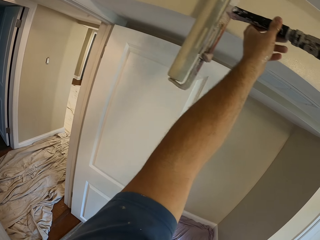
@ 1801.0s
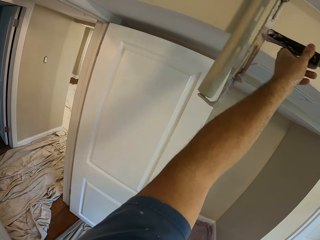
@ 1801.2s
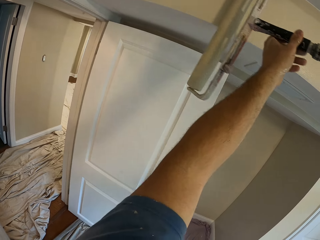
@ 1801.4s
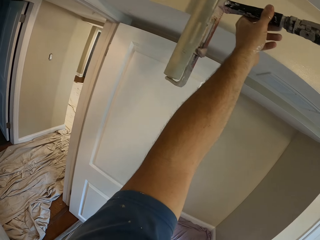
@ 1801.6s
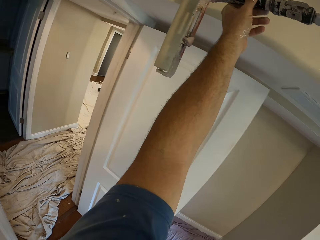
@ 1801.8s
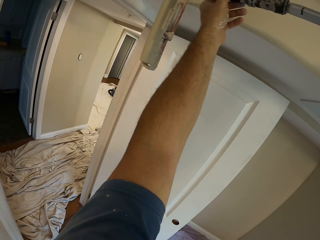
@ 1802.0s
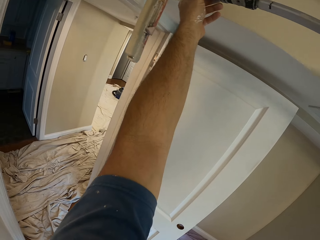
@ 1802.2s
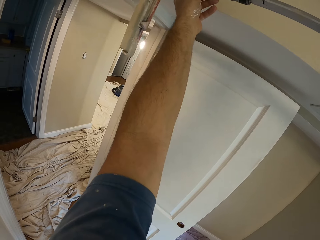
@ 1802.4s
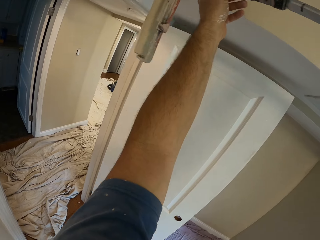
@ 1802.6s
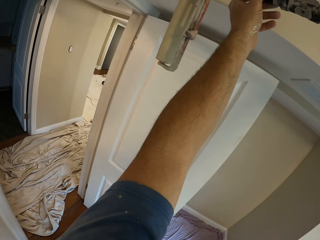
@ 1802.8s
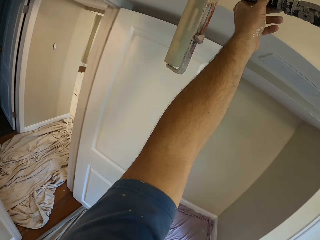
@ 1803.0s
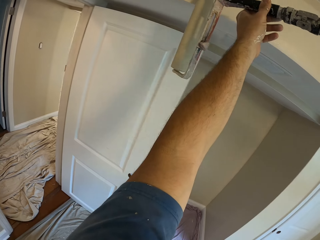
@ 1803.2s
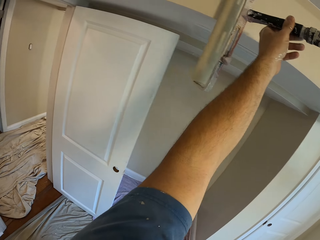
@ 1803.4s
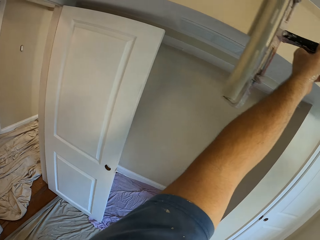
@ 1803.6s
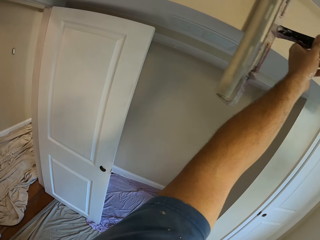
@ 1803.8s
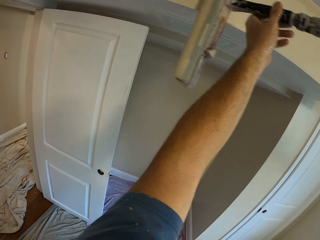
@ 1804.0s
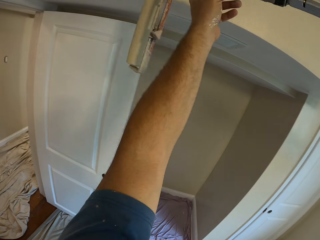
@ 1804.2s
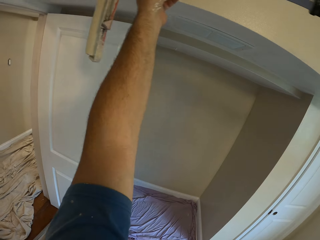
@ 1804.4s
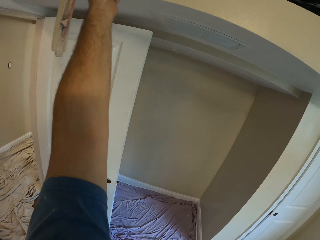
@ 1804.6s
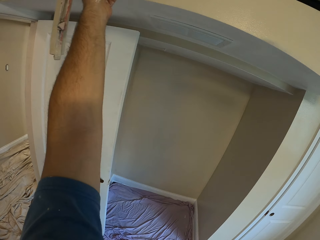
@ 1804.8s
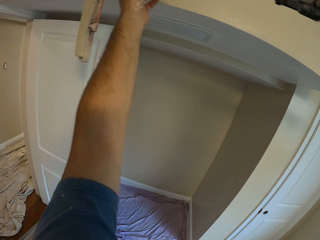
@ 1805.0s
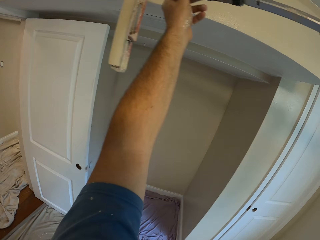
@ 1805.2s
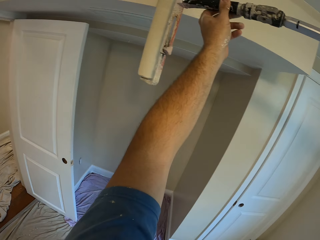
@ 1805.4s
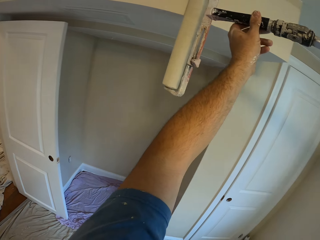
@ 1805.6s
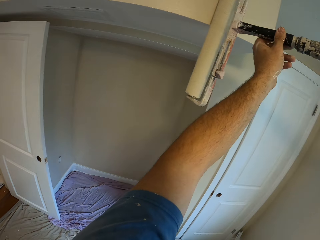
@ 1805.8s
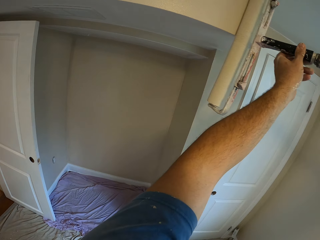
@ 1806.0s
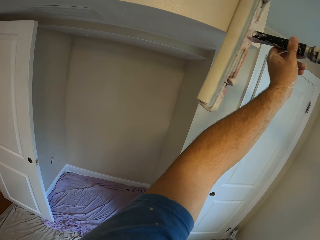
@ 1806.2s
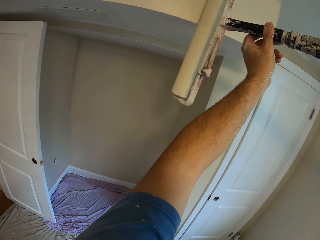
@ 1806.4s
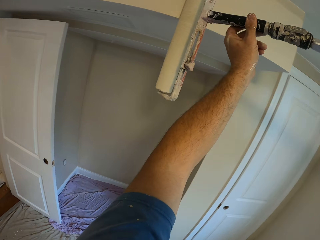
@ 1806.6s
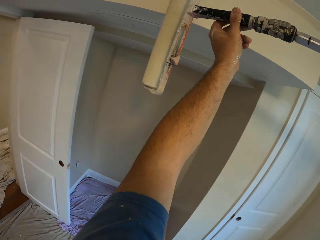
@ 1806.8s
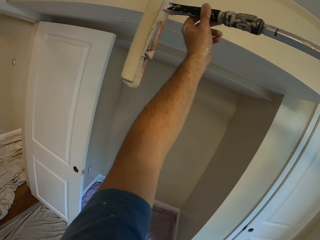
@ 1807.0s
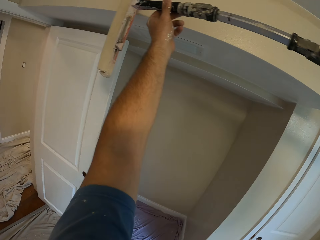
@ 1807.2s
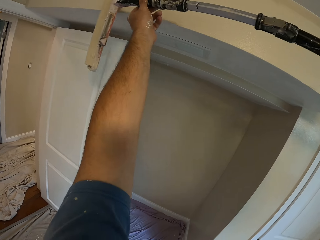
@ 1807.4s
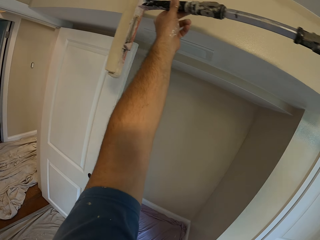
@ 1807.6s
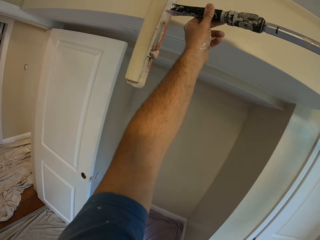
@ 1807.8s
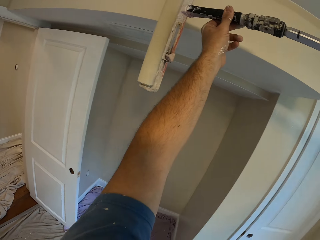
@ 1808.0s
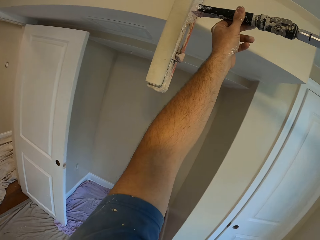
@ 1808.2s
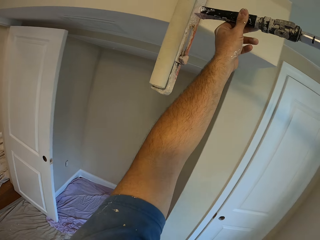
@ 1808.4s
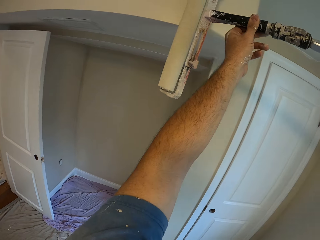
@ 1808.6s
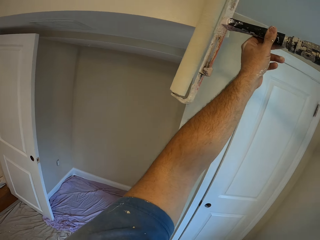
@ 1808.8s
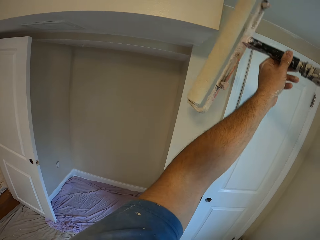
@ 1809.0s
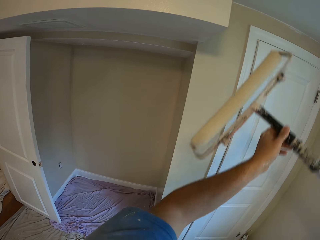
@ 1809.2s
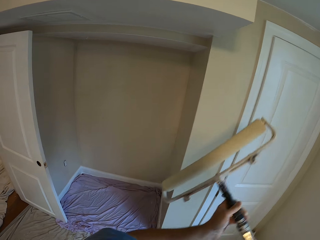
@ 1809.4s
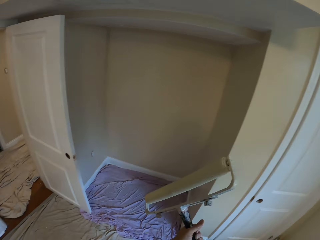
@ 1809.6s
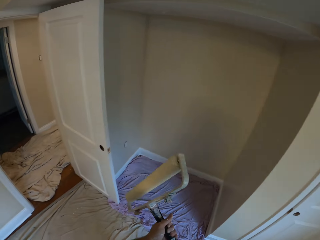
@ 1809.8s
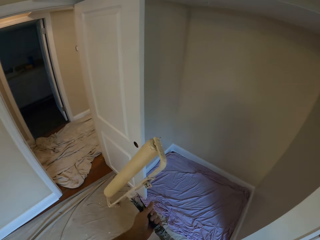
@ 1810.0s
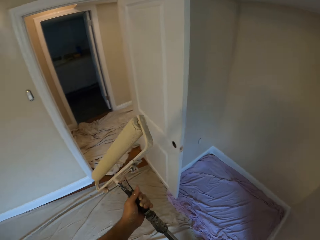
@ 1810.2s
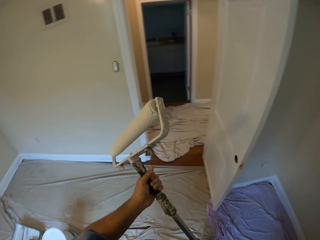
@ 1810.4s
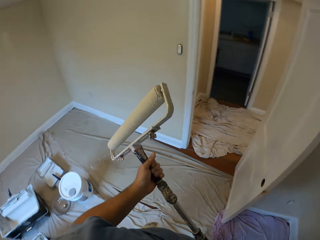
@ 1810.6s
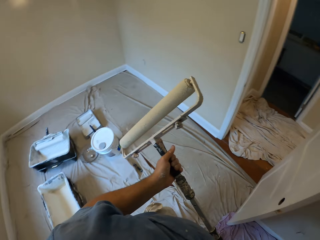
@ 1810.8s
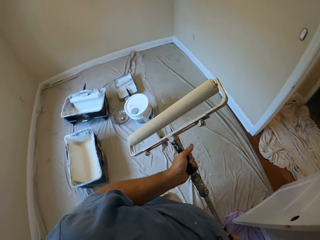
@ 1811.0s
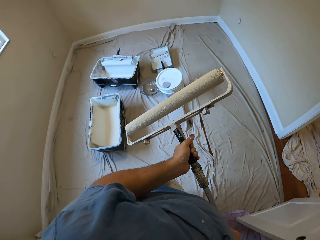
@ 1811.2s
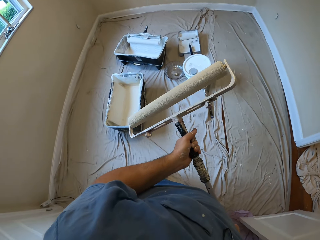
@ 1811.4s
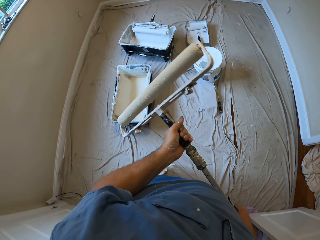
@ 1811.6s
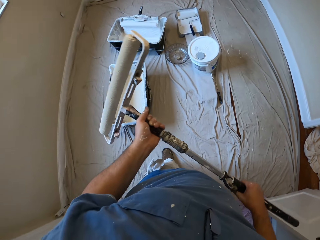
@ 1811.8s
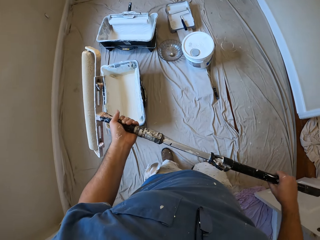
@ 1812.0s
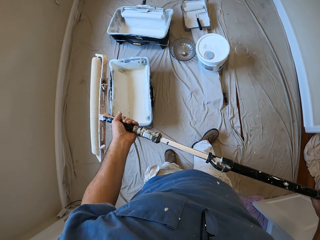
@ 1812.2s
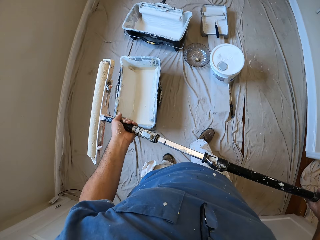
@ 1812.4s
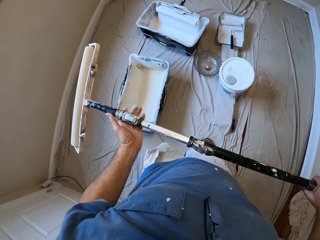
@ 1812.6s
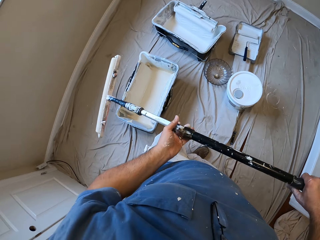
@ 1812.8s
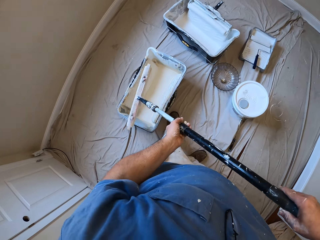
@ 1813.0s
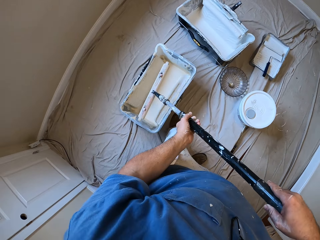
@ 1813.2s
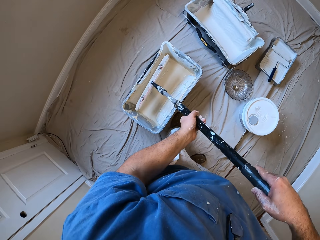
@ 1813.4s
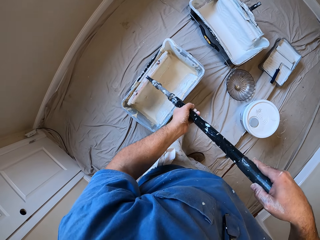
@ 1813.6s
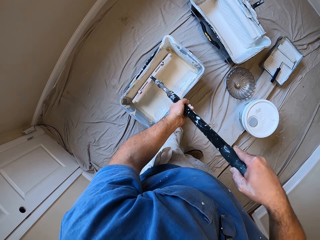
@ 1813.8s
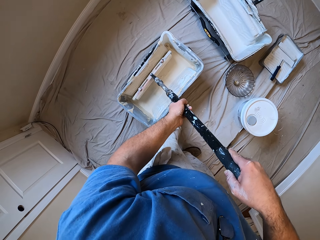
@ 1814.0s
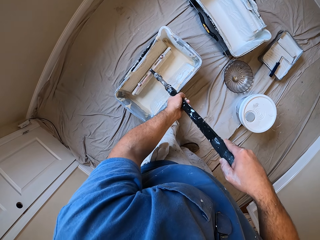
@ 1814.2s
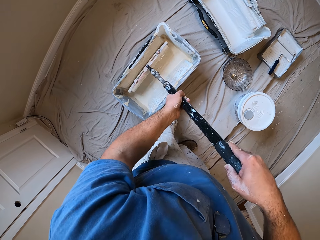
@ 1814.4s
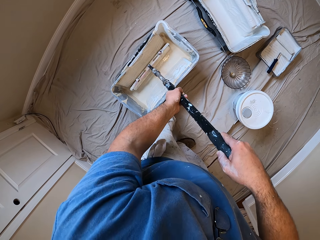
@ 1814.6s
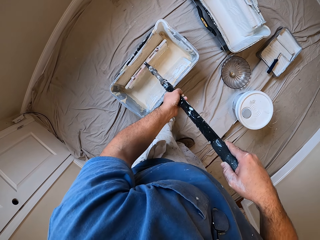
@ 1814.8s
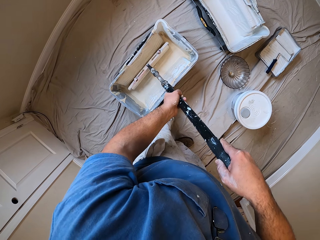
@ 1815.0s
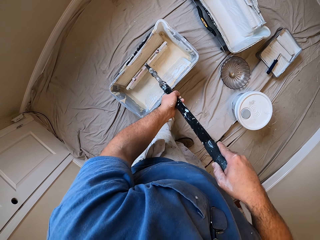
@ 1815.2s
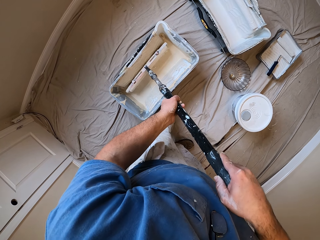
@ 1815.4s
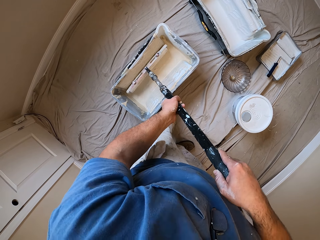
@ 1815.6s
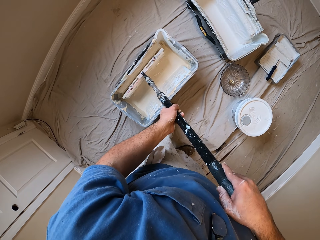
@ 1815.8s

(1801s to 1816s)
The camera wearer swings his hand. He removes the paint roller from the wall. He turns around left with the paint roller. He walks towards the paint bucket with the paint roller. He swings his hand. He dips the paint roller brush. He touches the paint in the paint bucket with the paint roller.

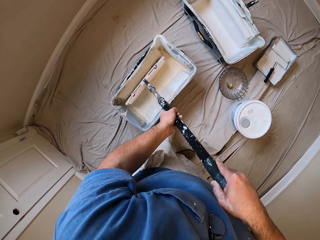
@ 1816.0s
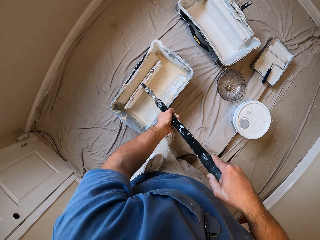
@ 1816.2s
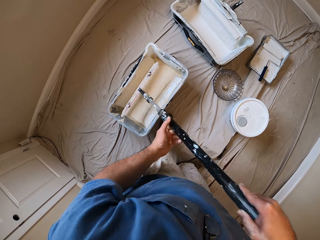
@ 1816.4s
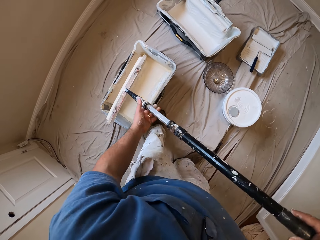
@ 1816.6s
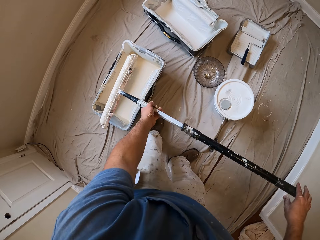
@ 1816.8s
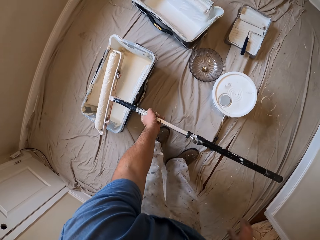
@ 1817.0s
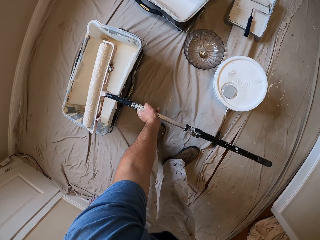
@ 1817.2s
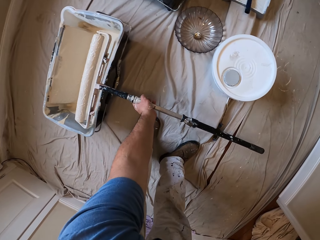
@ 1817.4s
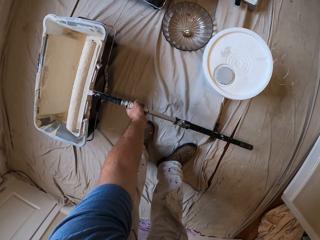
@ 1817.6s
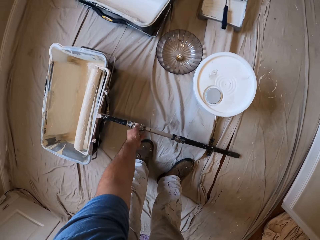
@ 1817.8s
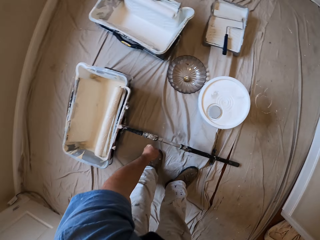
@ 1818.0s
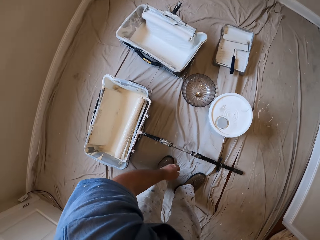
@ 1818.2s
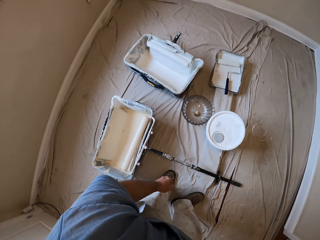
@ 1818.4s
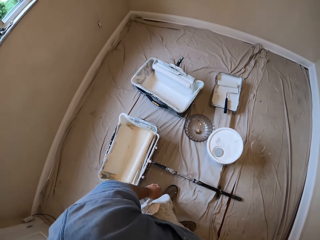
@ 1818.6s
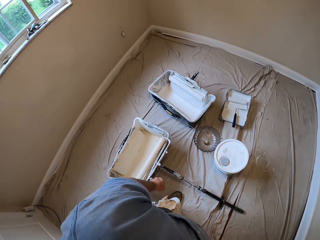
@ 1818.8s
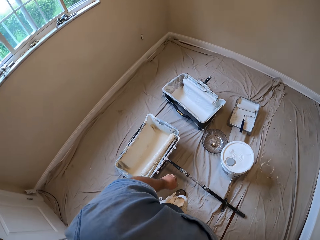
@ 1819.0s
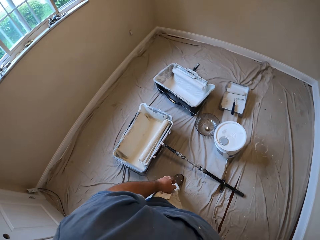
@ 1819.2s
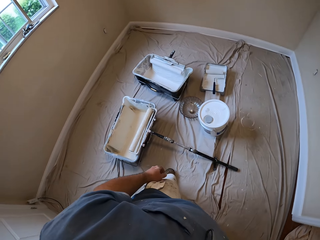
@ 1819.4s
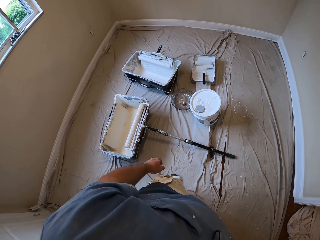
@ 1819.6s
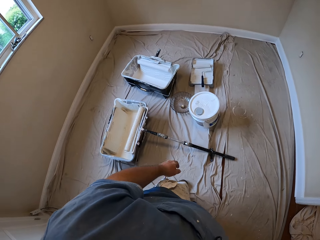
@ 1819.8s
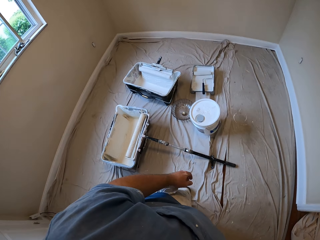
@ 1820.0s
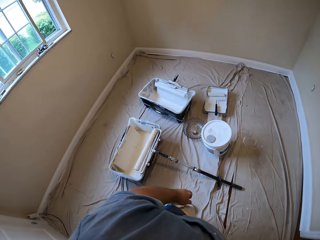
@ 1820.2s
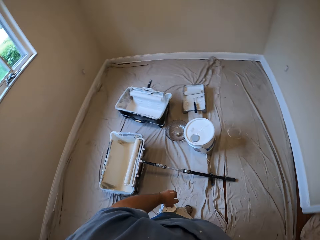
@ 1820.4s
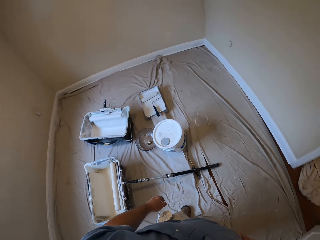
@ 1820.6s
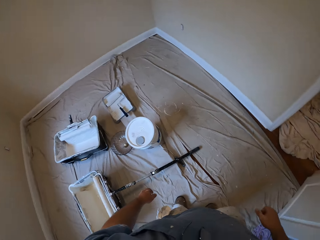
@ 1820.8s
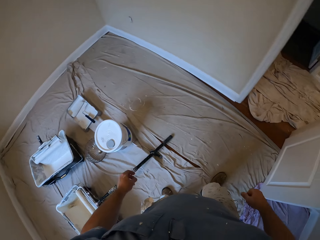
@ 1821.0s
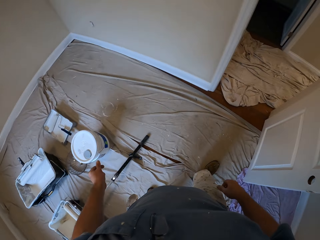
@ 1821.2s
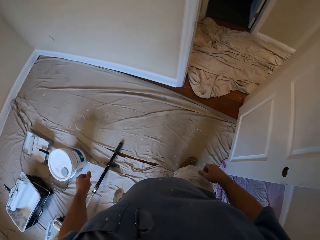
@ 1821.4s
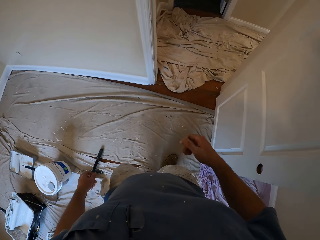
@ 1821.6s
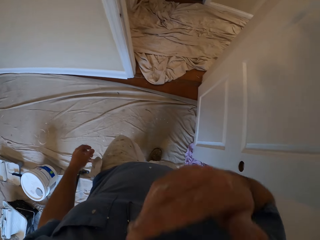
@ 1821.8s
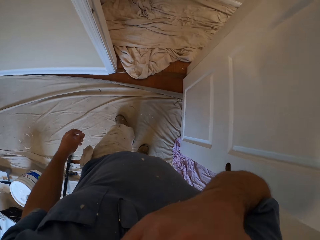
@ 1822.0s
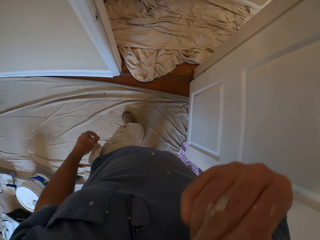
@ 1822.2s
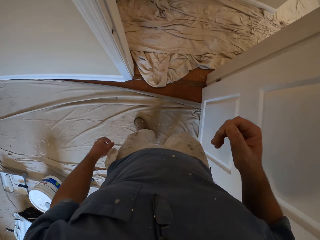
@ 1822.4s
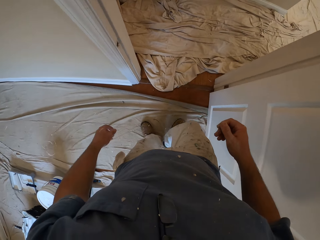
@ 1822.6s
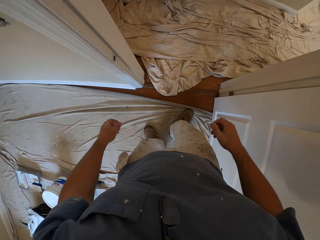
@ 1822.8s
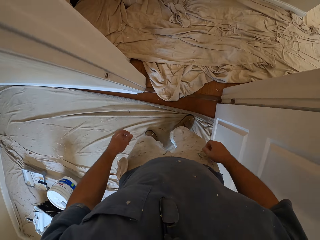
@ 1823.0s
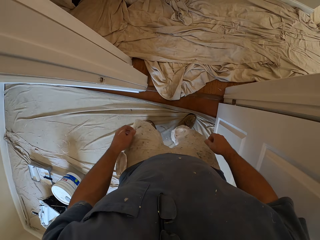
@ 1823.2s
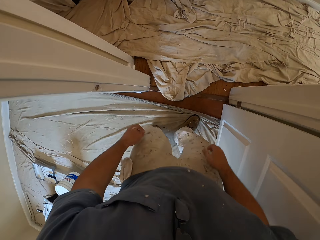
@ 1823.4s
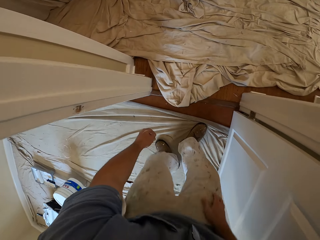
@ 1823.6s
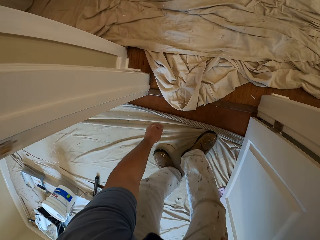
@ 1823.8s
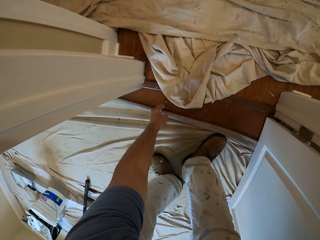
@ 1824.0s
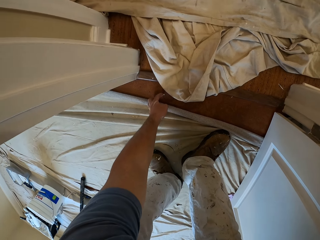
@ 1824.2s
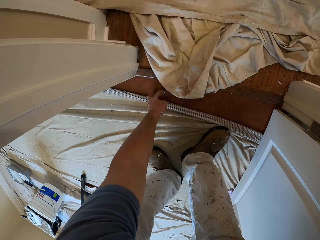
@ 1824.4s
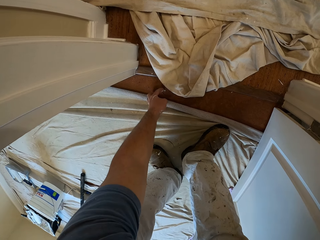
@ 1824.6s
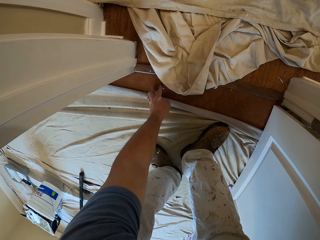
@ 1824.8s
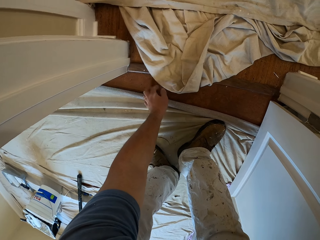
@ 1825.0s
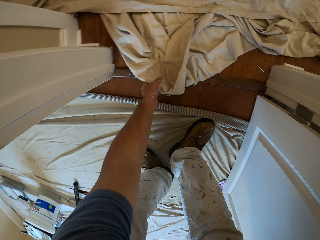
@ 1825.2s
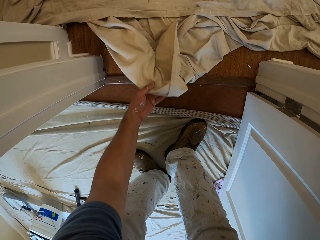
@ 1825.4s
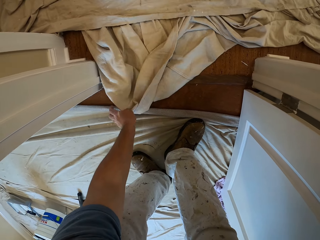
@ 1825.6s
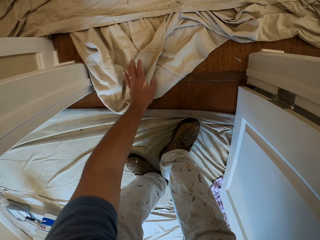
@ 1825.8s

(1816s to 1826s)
The camera wearer swings his hand. He removes the paint roller from the paint bucket. He drops the paint roller on the paint bucket. He swings his hand. He turns the body right. He walks towards the door. He swings his hand. He touches his mouth. He swings his hand. He removes his hand from his mouth. He steps on the floor. He swings his hand. He squats for a while. He scratches the floor with his left index finger. He touches the floor. He touches the cloth. He adjusts the cloth on the floor with his left hand.
